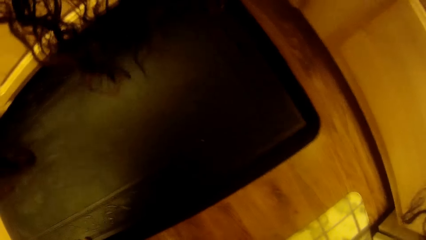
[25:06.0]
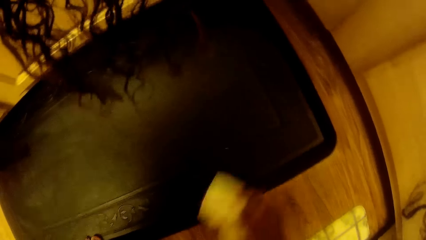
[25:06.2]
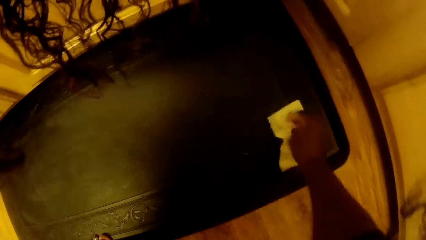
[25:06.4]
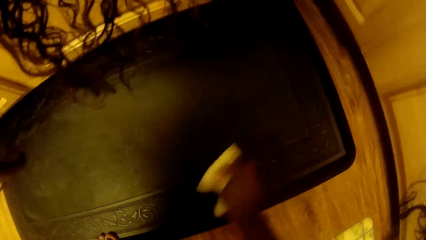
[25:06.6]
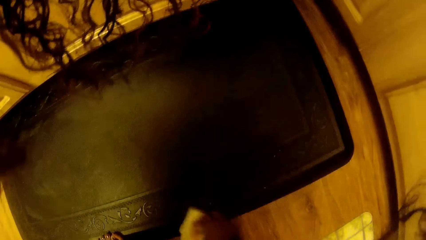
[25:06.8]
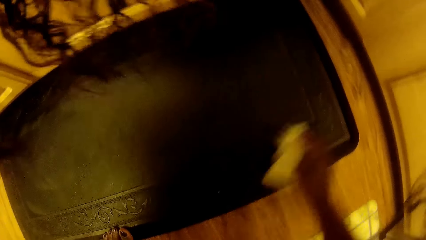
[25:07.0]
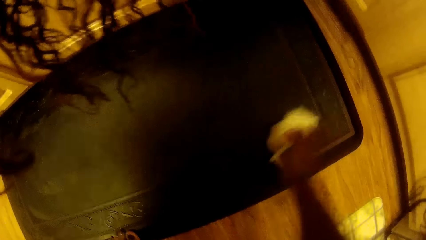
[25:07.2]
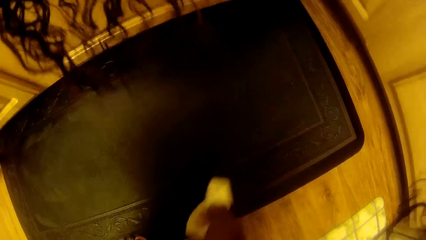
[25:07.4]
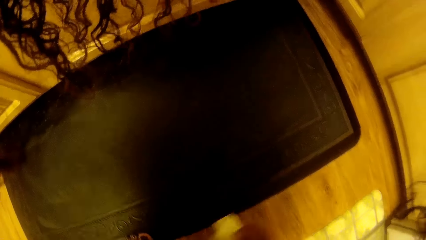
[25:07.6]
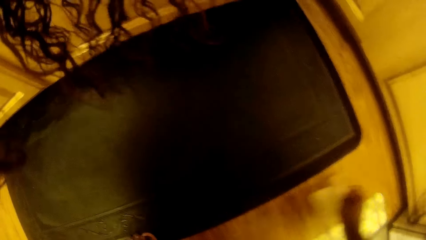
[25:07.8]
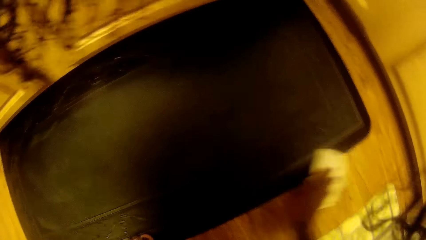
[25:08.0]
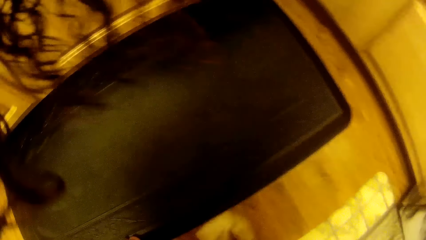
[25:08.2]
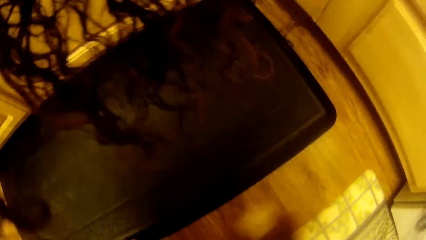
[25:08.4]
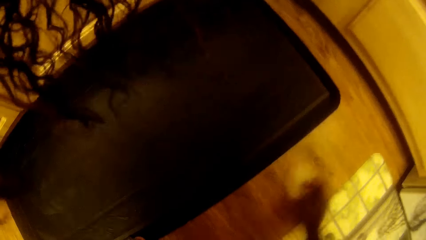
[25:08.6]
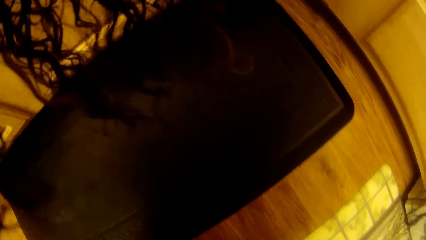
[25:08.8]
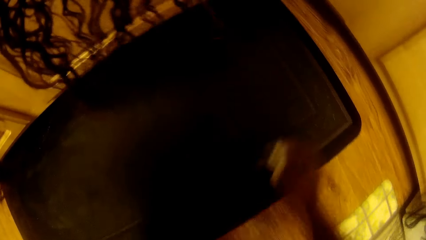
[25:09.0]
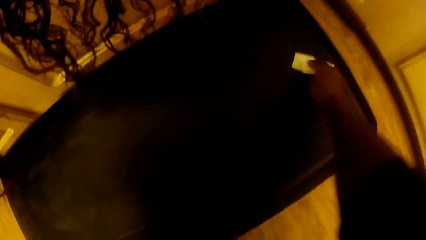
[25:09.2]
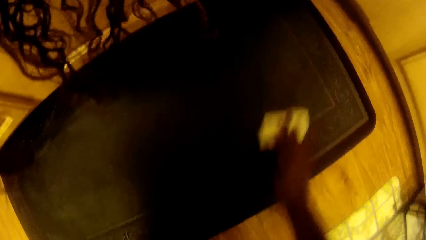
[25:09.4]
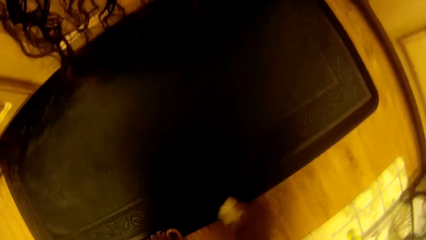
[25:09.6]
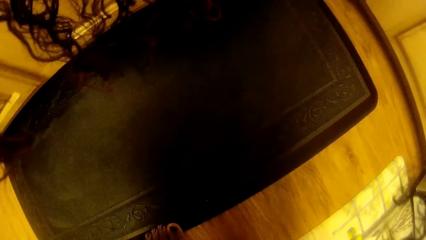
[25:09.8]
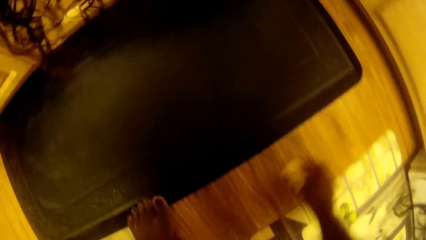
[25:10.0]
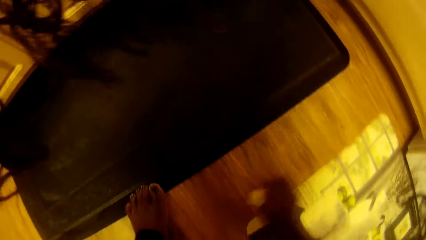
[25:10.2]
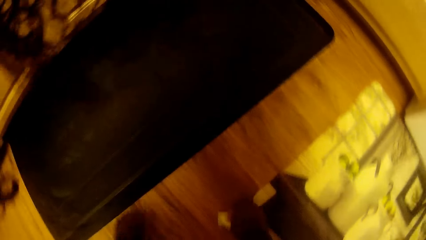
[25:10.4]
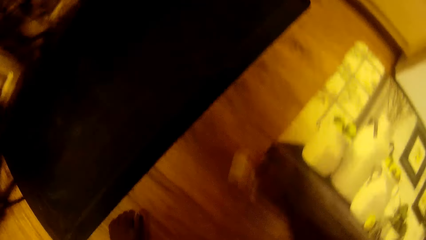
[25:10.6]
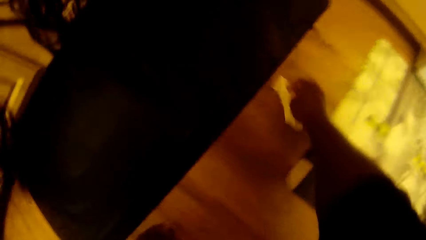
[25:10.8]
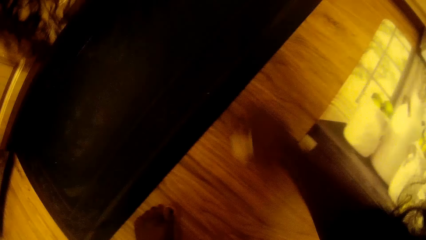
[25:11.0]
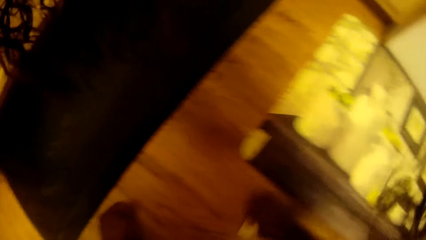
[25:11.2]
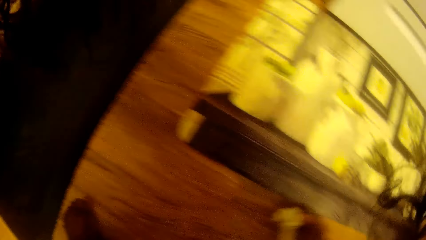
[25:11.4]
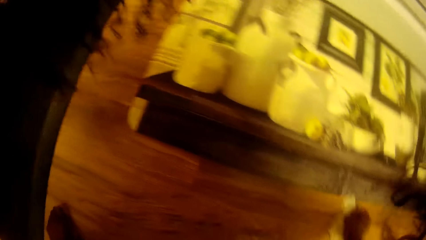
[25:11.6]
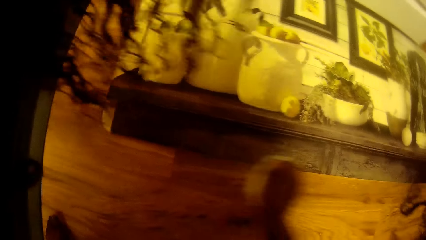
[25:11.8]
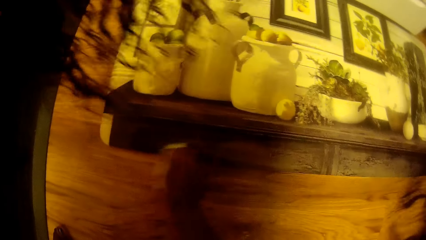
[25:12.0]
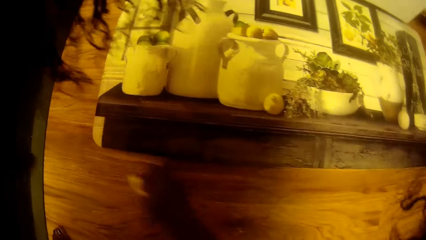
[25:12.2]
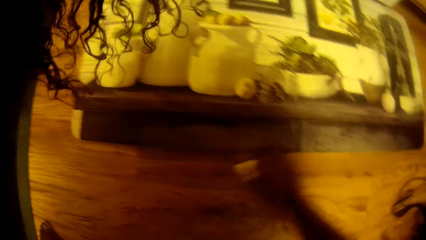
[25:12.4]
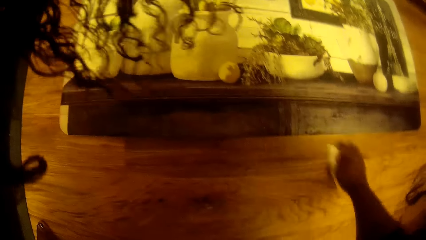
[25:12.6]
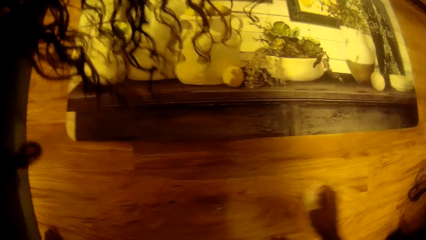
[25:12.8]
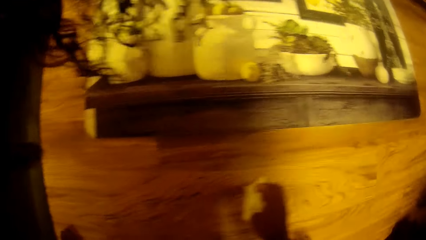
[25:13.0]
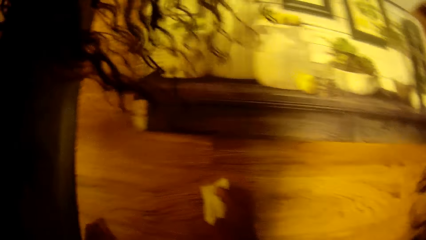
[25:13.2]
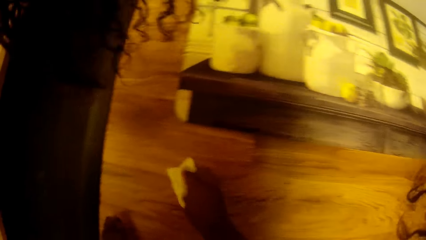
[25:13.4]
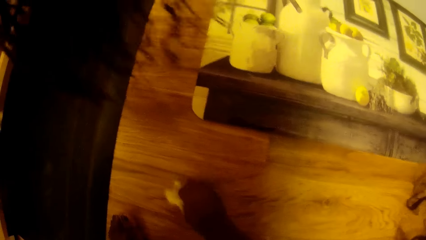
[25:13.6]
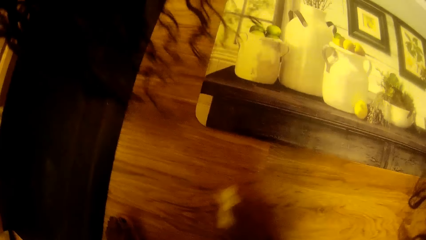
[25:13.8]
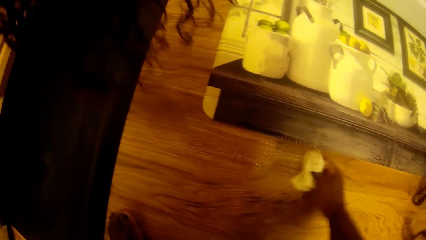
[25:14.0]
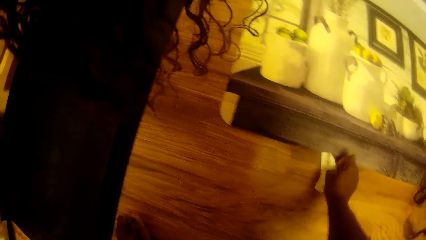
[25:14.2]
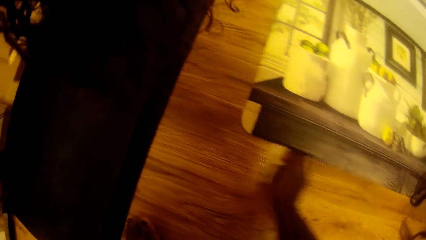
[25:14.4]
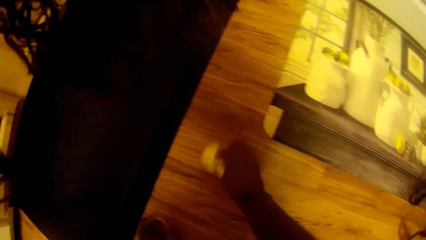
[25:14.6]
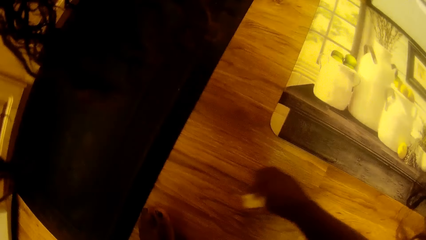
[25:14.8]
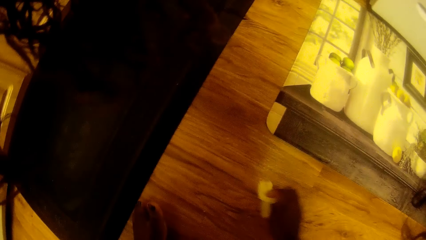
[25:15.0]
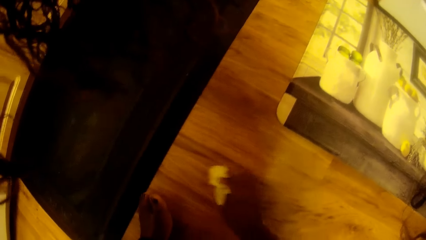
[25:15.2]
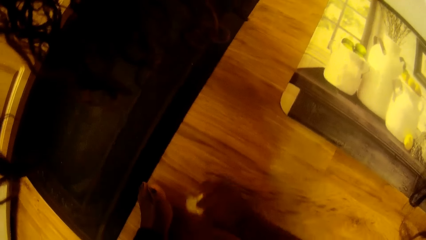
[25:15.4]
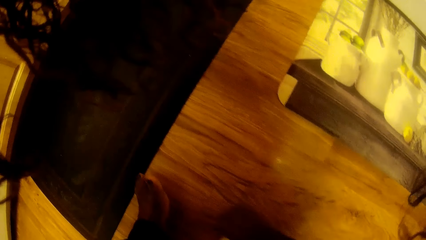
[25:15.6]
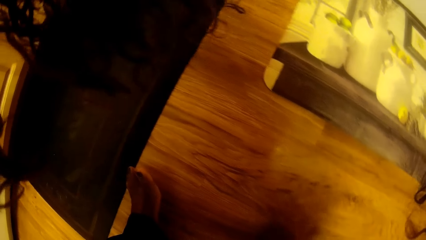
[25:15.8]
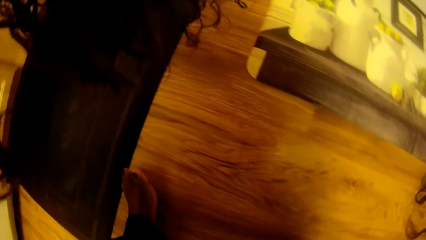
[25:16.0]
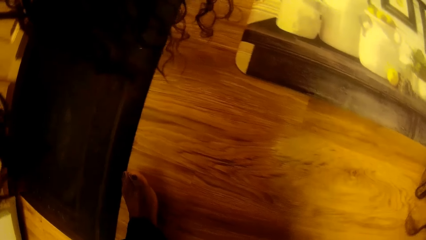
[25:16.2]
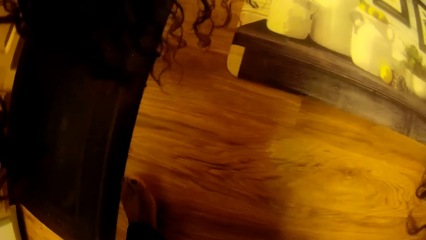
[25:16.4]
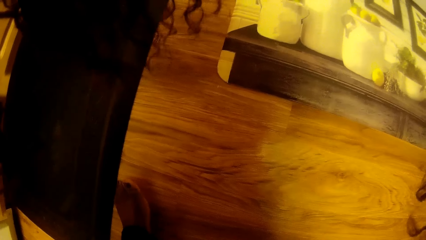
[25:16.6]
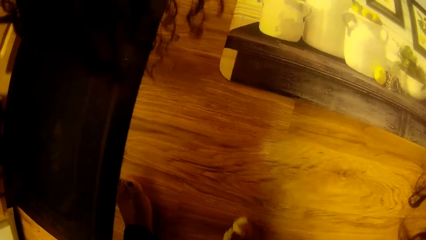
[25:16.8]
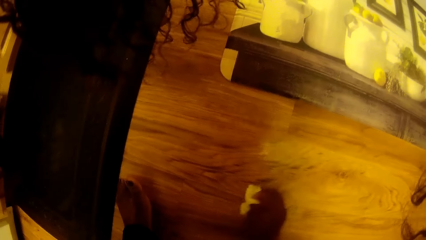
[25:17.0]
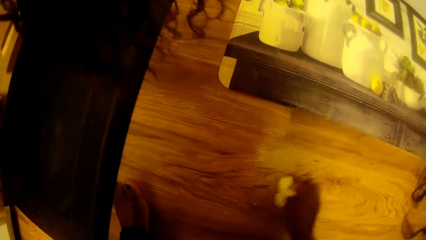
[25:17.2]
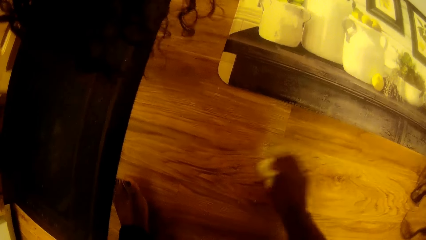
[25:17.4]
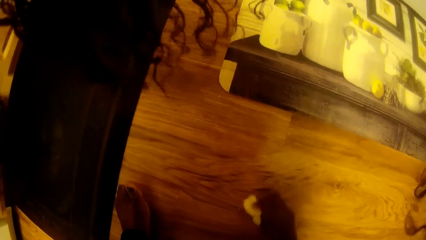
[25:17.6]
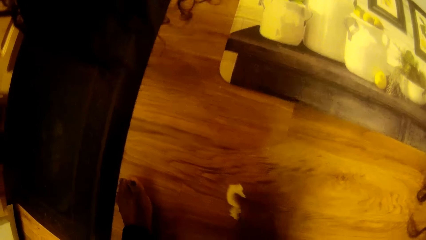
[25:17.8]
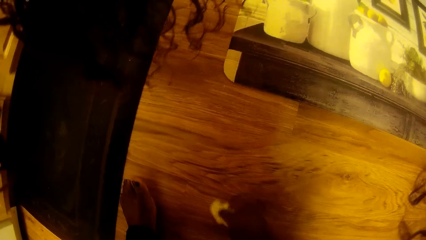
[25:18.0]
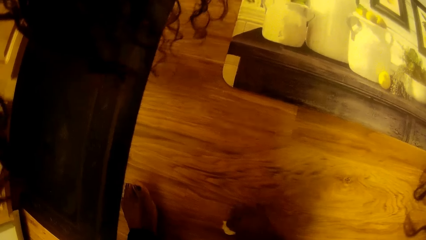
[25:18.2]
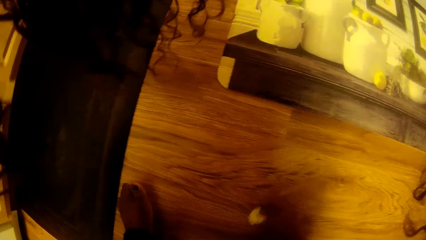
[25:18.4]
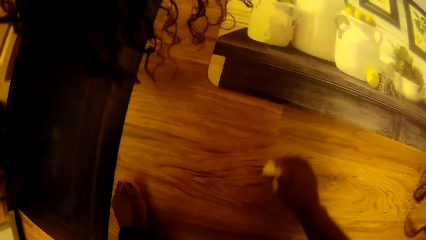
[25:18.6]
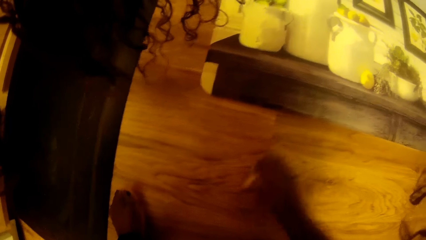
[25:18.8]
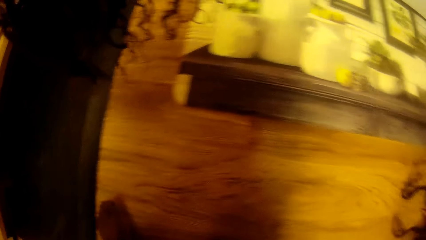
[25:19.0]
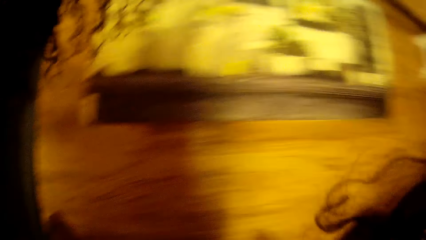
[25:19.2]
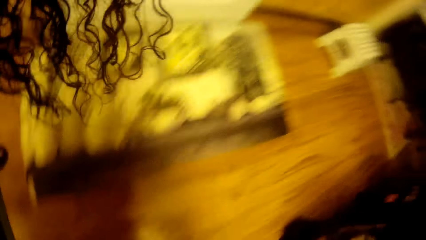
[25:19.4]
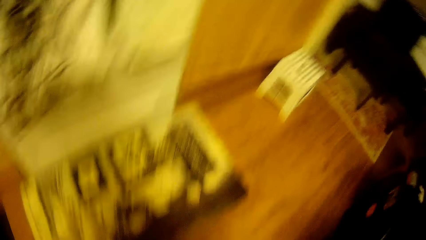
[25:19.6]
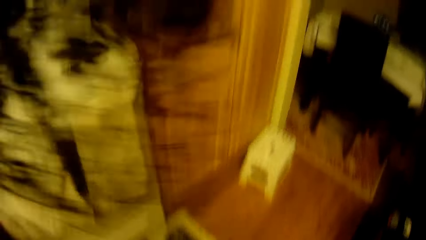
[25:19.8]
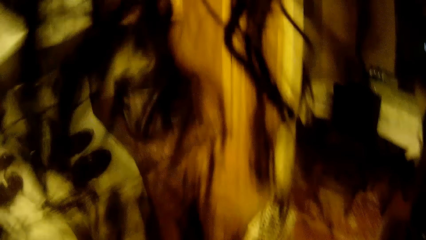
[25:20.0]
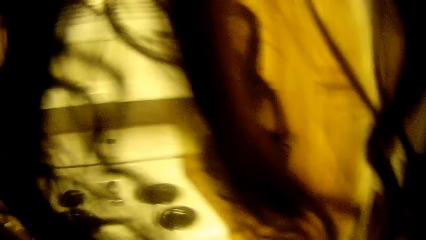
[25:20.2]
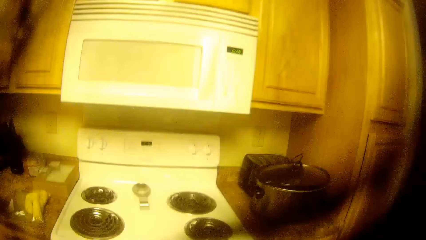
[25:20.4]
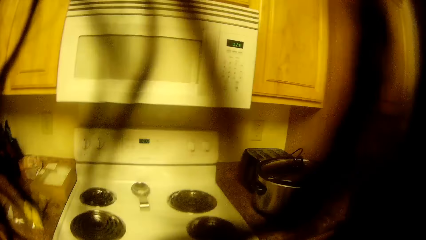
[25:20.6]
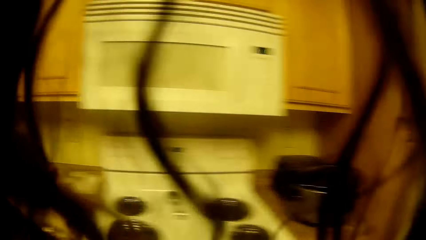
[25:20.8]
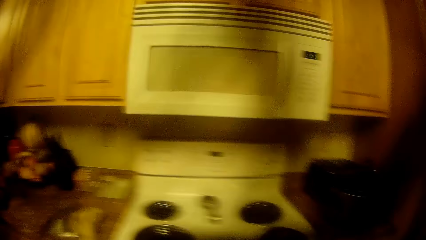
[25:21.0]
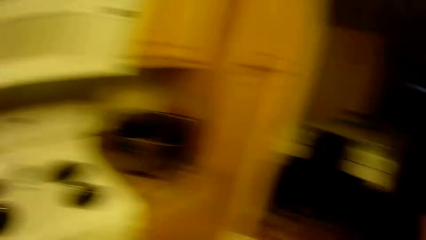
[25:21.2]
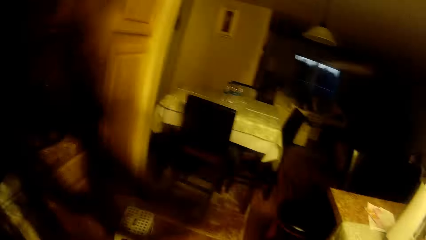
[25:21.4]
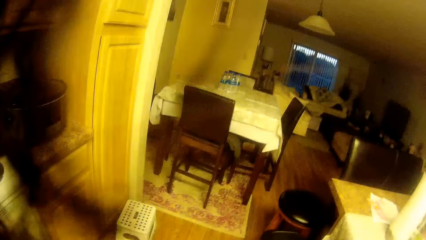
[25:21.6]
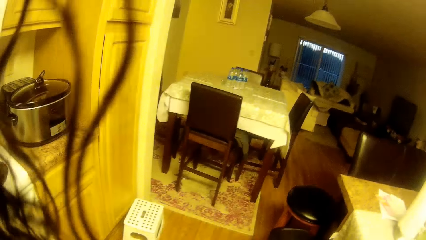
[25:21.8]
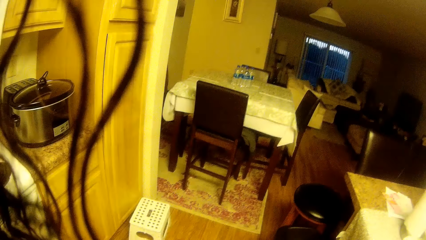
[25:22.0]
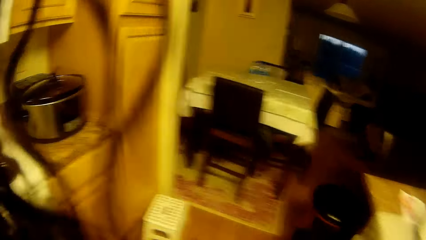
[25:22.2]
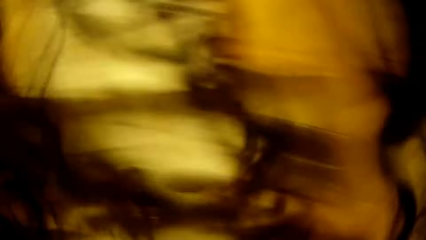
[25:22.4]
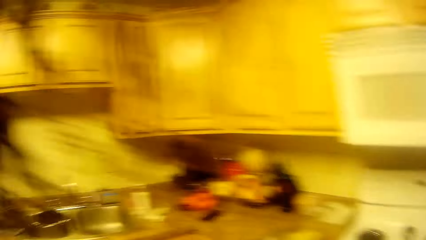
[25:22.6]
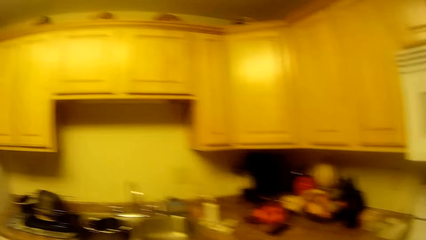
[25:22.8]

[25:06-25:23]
The camera wearer wipes something on the mat with a serviette. They wipe something on the floor with the serviette. They wipe something on the mat with the serviette. They wipe something on the floor with the serviette. They stand on the floor.
